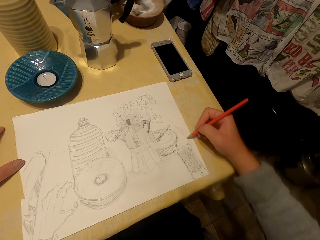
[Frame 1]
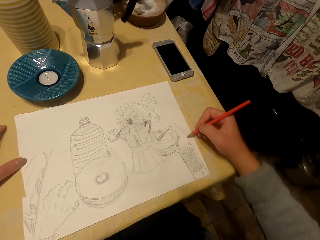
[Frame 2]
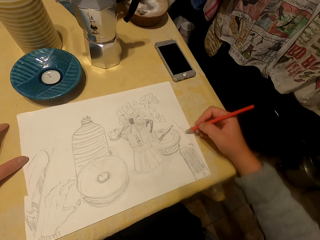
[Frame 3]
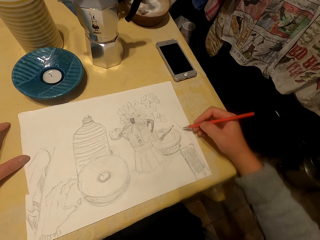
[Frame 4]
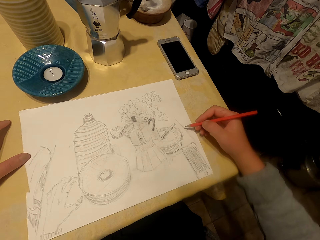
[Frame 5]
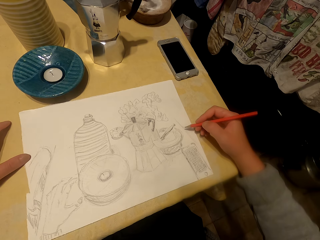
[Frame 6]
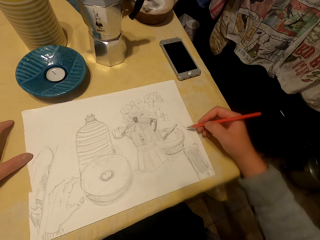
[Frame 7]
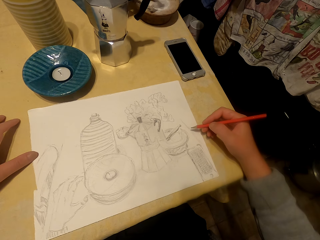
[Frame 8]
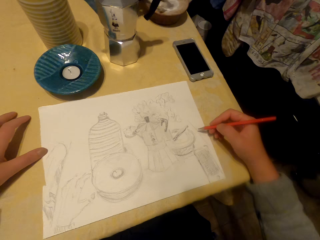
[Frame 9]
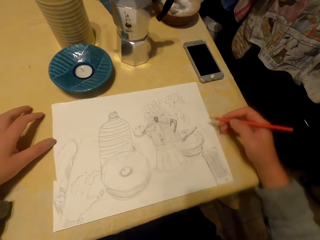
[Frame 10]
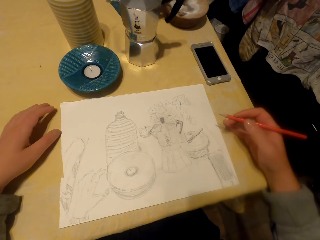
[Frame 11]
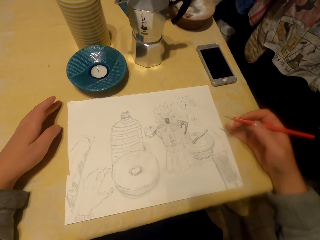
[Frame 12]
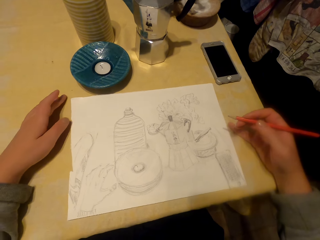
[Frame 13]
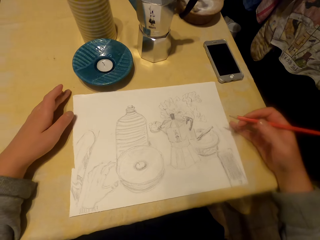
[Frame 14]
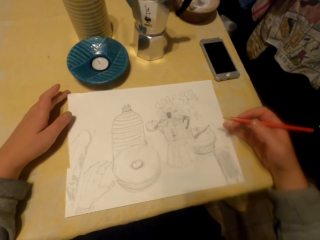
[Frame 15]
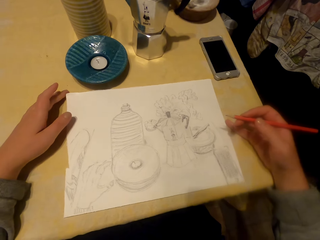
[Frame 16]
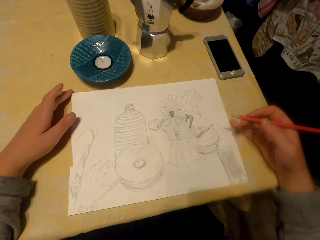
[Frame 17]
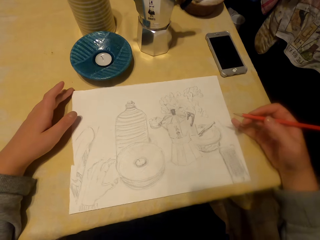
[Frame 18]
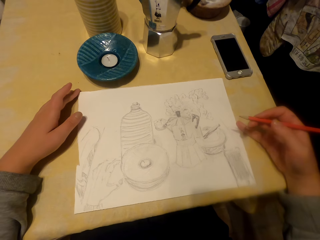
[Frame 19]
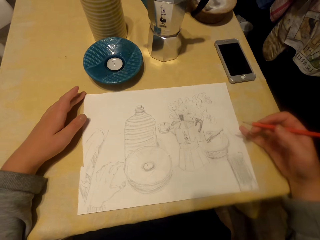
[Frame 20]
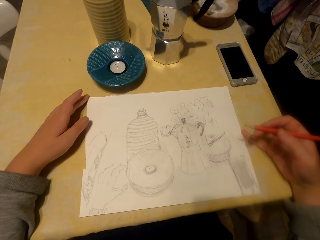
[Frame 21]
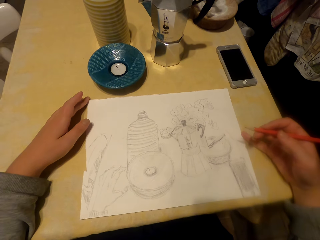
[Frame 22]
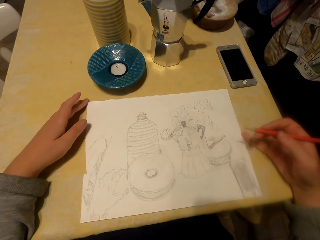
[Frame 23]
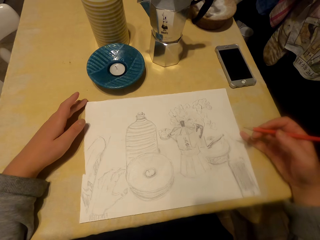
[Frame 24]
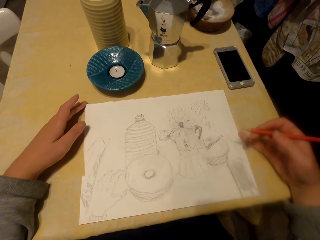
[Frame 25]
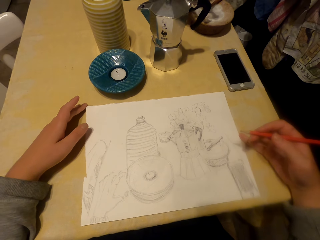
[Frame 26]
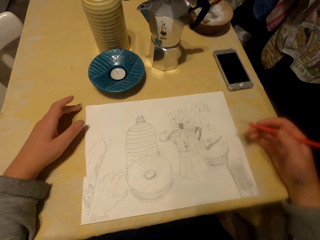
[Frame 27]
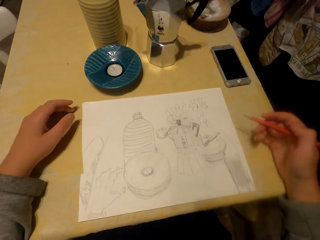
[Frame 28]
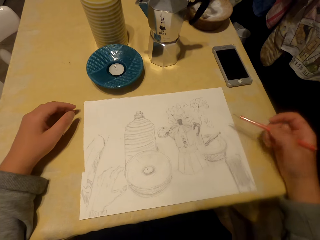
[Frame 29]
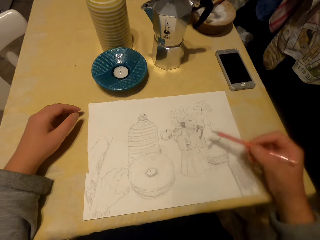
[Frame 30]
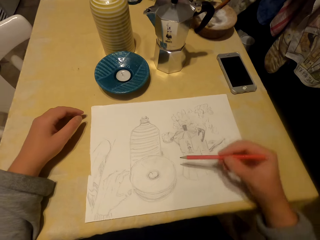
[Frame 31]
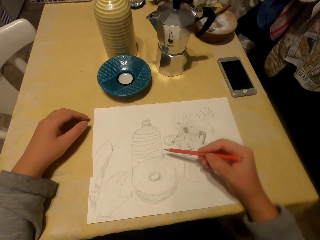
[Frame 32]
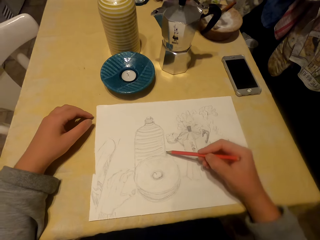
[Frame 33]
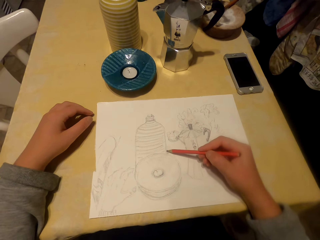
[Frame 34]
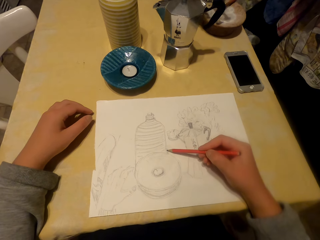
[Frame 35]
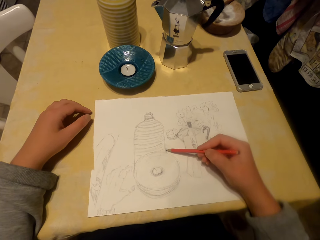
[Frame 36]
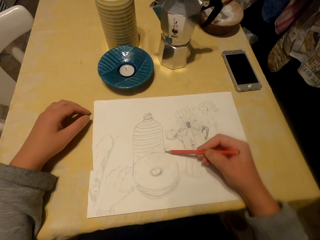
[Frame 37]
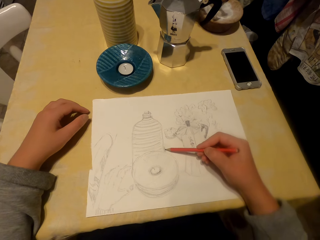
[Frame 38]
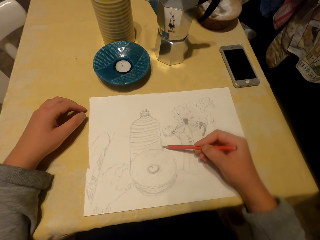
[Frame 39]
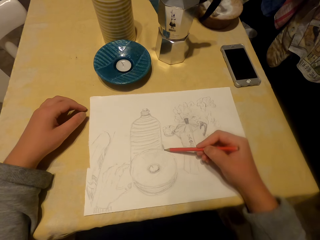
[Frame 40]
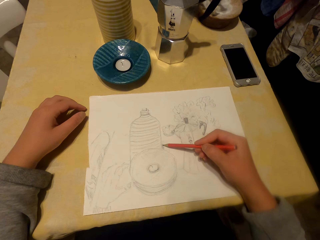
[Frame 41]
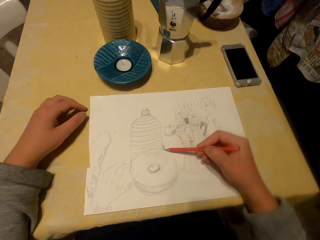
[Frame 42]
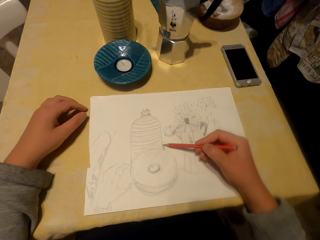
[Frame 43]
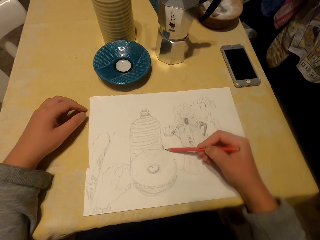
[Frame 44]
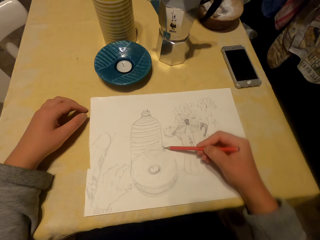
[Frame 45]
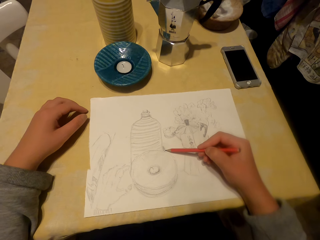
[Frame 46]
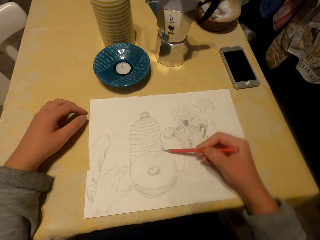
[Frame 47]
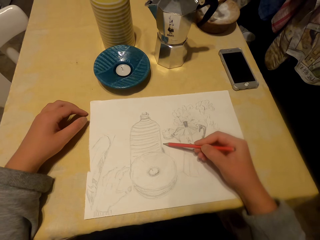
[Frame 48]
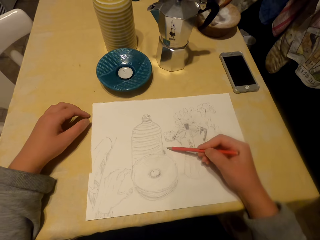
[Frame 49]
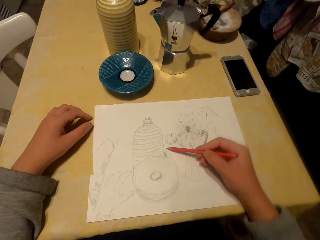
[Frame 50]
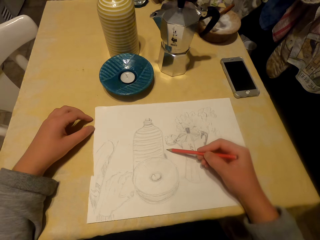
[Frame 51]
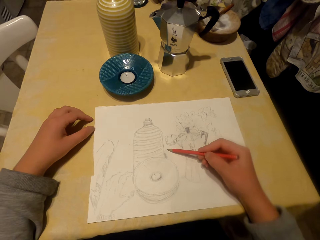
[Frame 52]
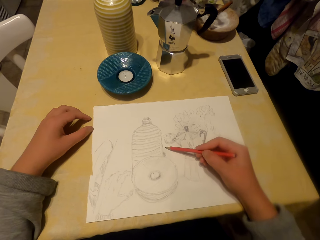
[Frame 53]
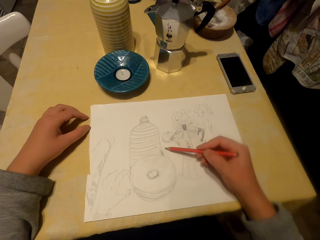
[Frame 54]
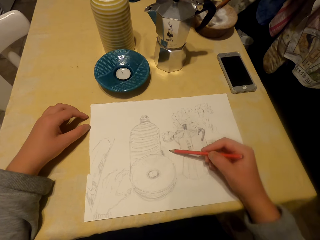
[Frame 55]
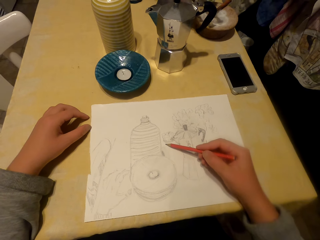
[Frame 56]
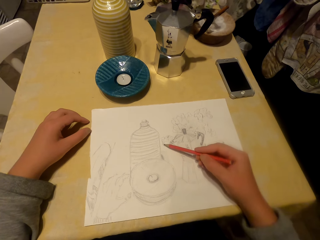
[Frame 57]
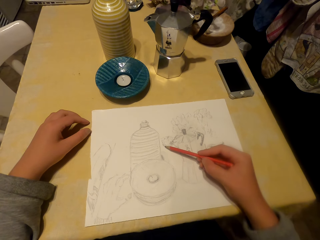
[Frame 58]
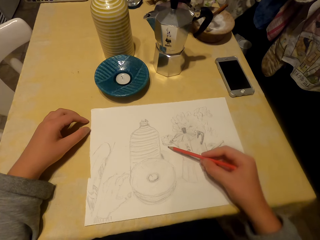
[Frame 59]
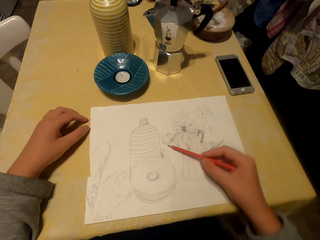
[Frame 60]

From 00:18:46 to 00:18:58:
The camera wearer stares at the drawing. They adjust the paper. They draw on the sheet of paper with the pencil.

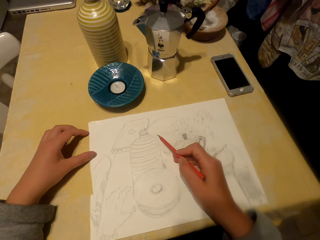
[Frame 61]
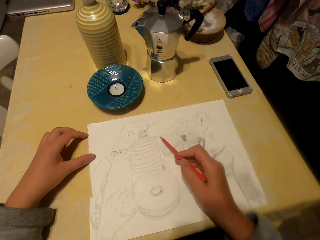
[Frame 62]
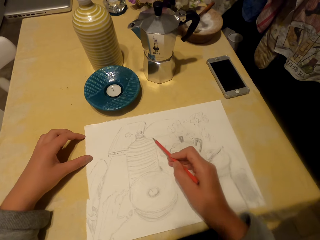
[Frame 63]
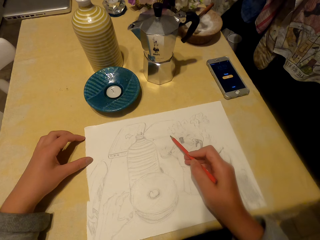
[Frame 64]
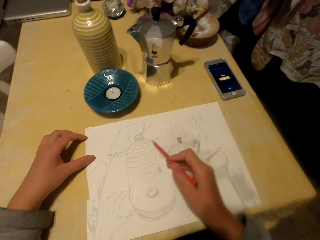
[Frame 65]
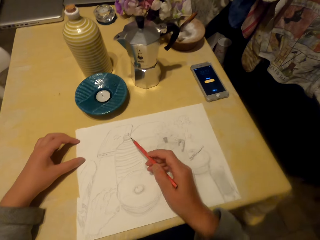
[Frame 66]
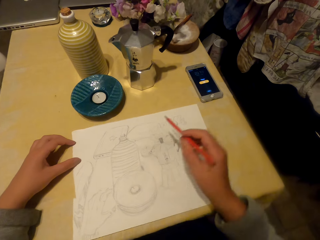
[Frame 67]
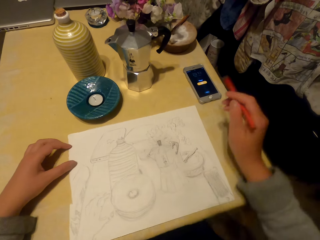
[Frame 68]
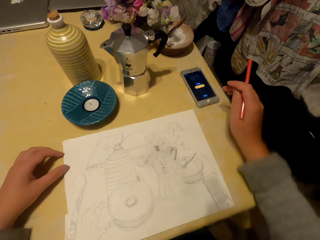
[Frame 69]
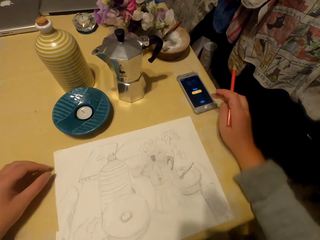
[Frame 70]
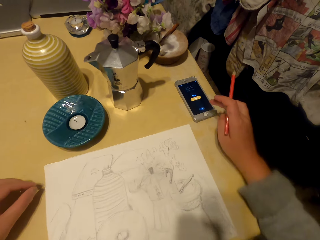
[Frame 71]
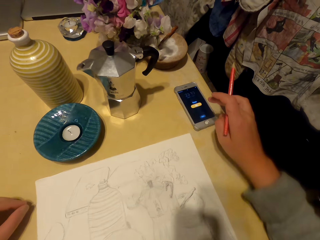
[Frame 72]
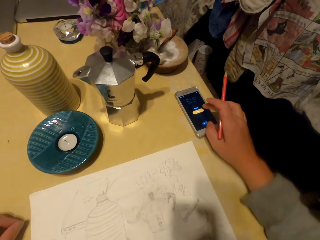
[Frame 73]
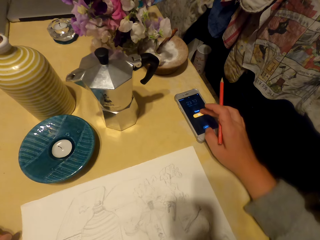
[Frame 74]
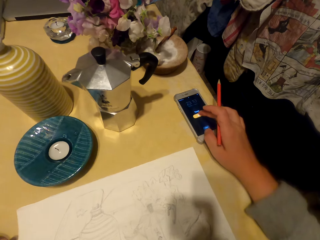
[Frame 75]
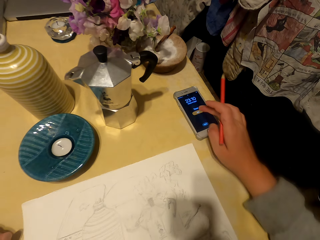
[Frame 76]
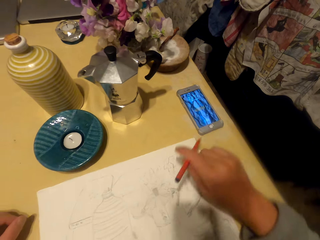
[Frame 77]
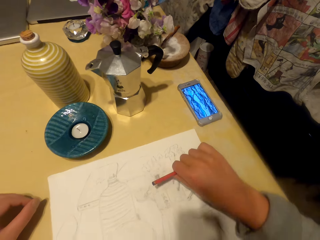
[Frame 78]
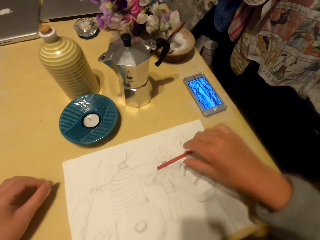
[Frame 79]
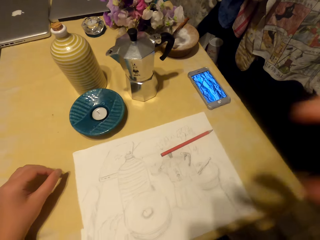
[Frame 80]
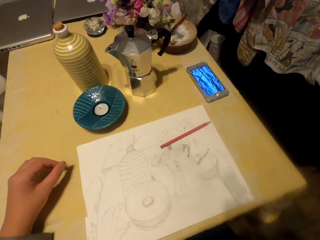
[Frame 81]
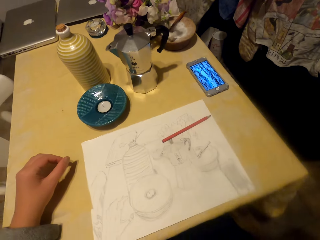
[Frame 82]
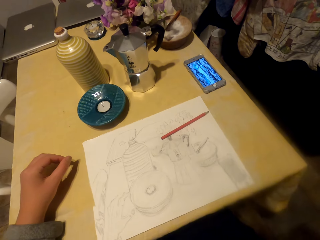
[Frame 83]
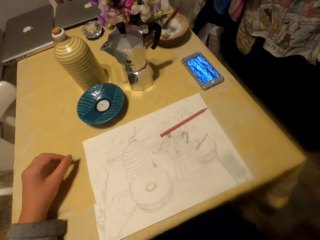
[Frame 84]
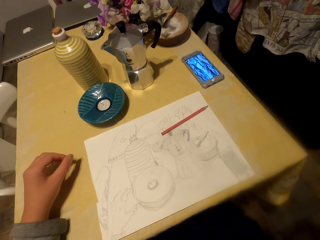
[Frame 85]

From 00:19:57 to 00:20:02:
The camera wearer moves their hands. They touch the phone. They operate the phone. They place the pencil on the sheet of paper. They move their hand. They stare at the drawing.
